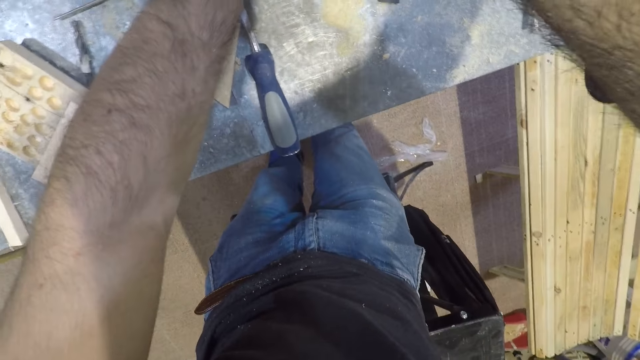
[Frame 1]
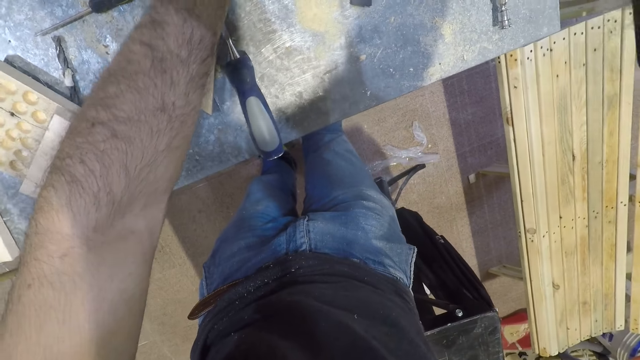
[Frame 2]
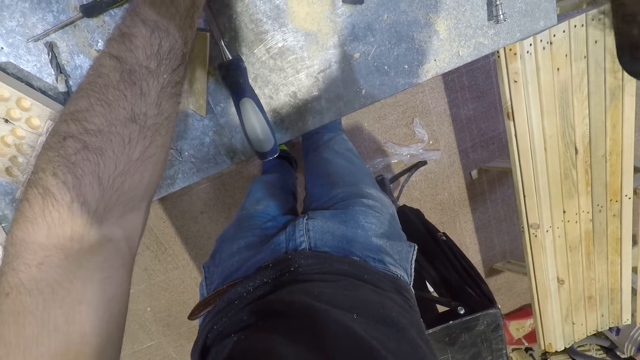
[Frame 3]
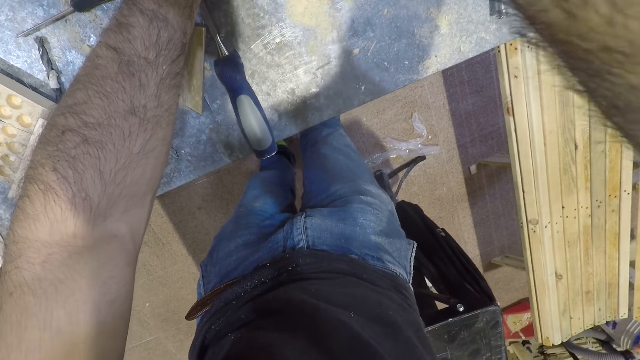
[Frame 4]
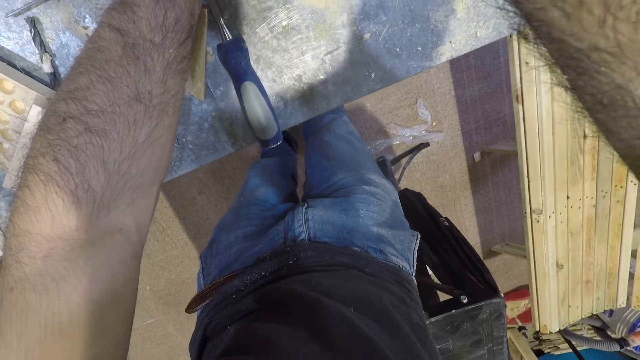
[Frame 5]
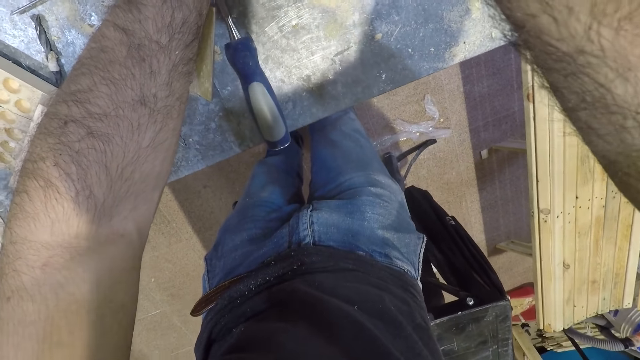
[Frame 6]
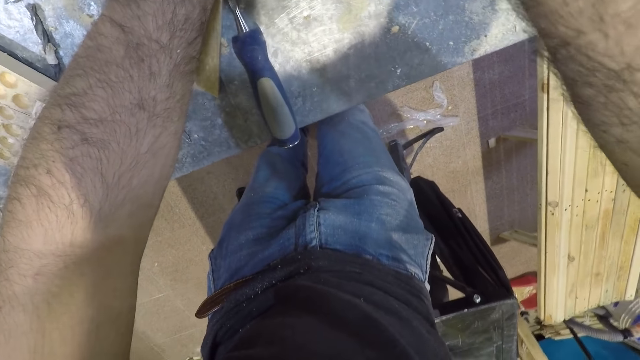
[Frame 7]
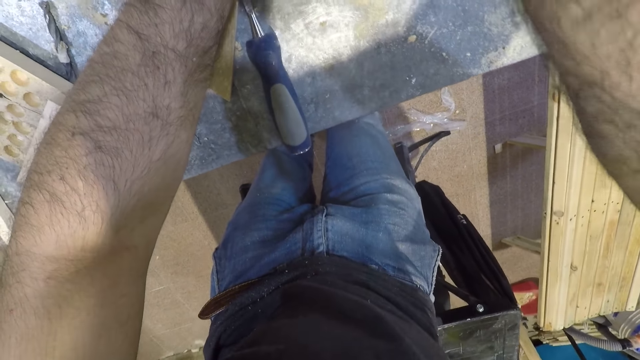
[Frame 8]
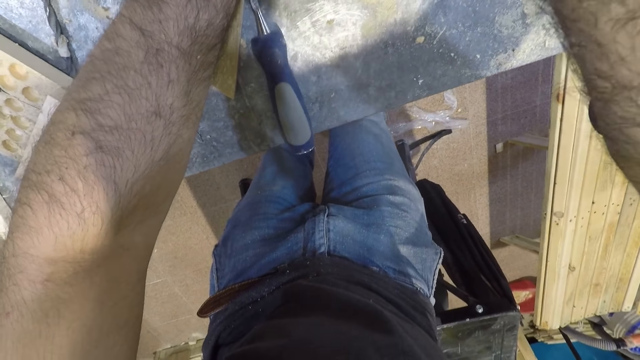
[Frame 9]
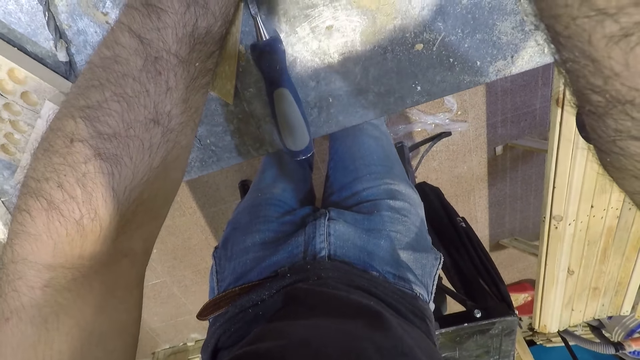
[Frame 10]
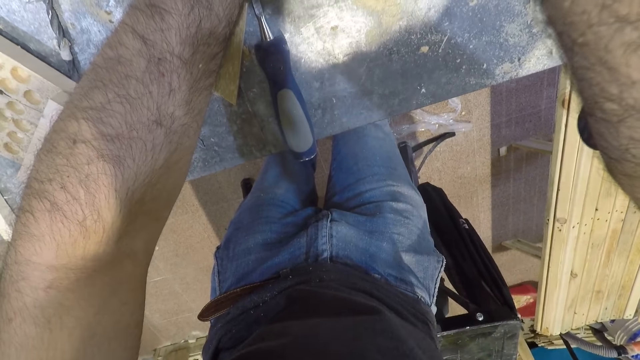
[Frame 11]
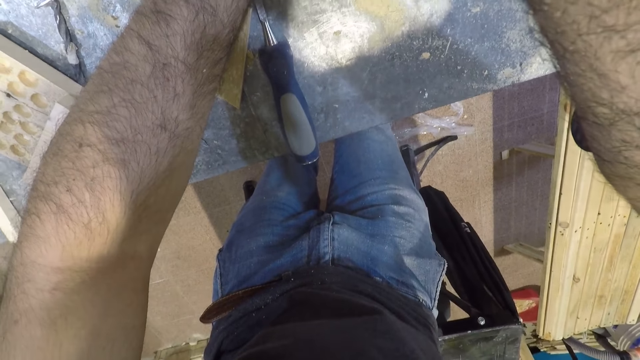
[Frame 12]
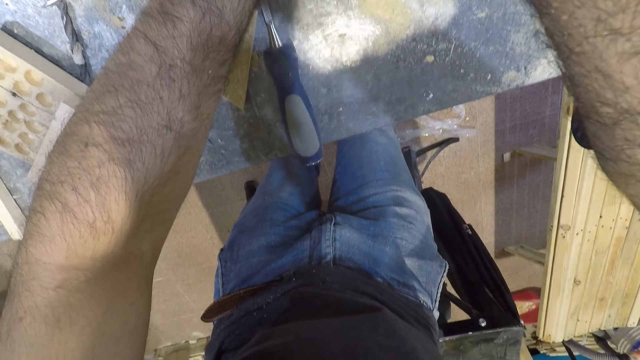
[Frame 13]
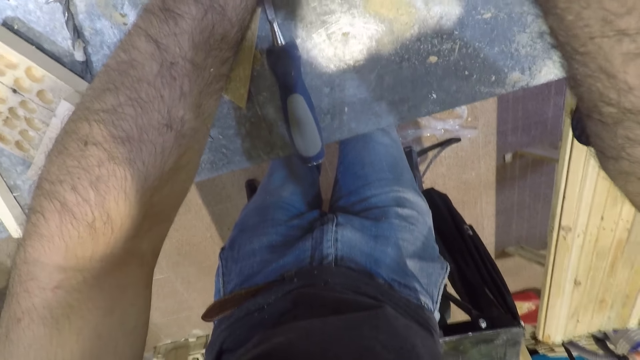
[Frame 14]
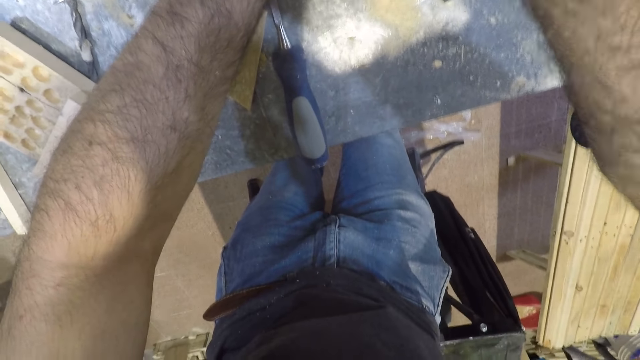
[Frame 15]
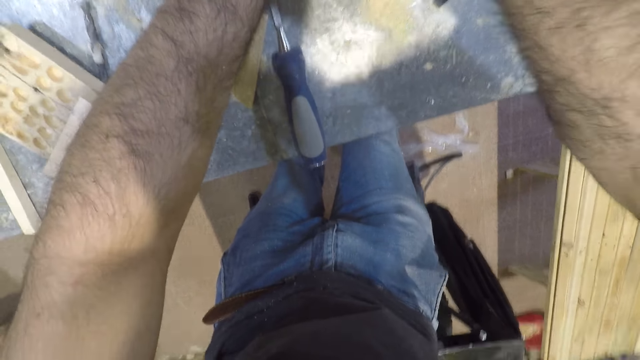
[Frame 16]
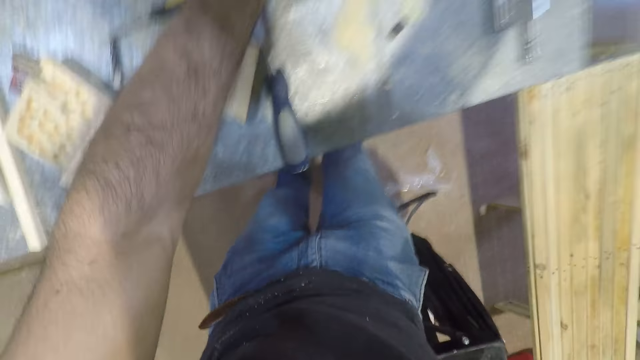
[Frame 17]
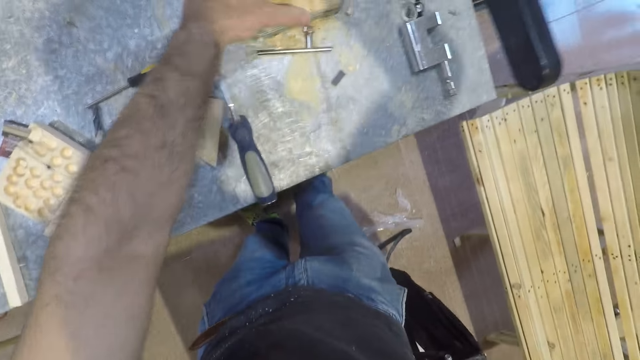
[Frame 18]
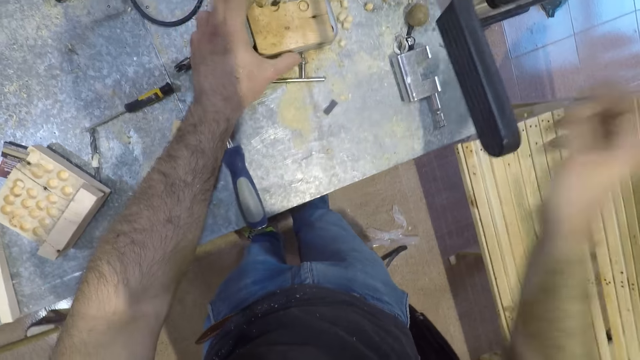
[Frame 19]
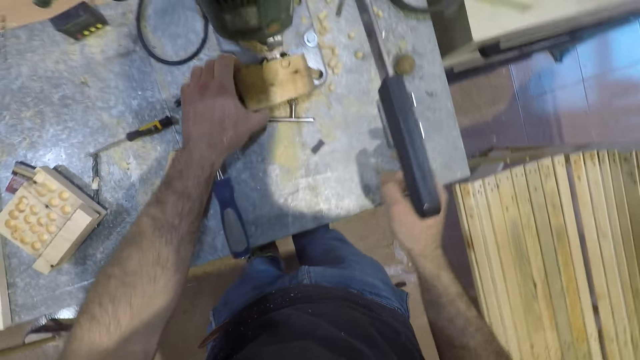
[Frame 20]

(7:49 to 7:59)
The camera wearer presses down the operating handle of the machine with his forearm. He removes his forearm from the operating handle.

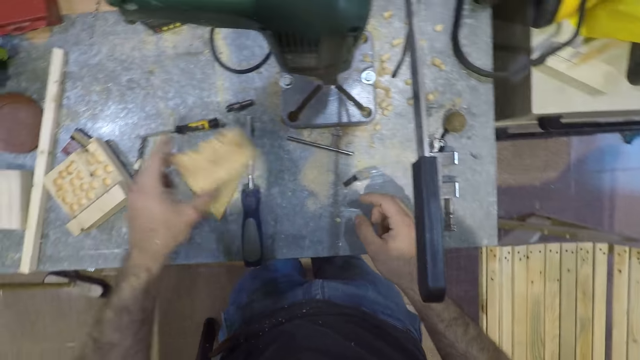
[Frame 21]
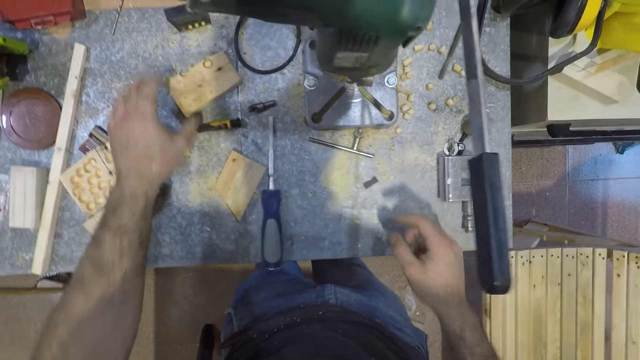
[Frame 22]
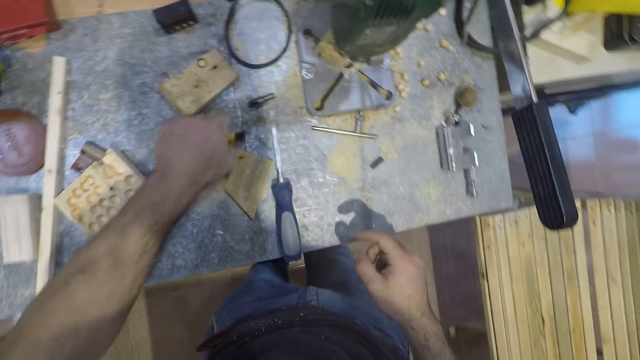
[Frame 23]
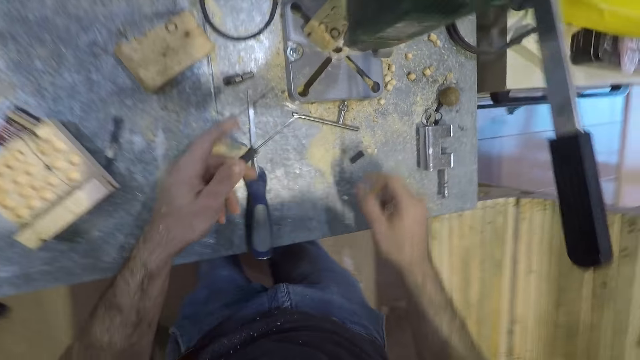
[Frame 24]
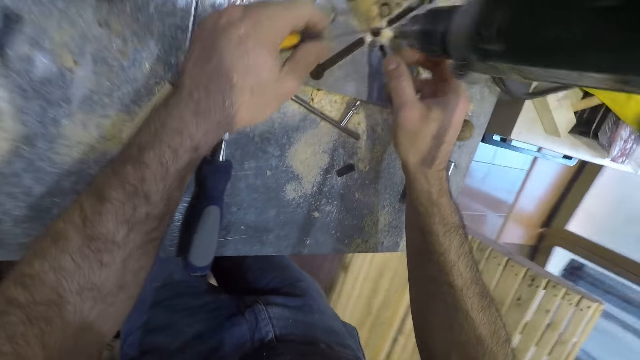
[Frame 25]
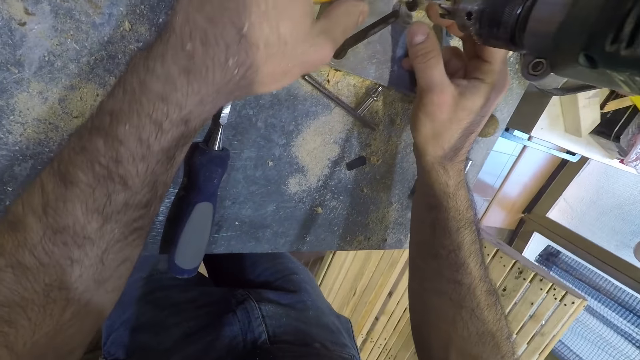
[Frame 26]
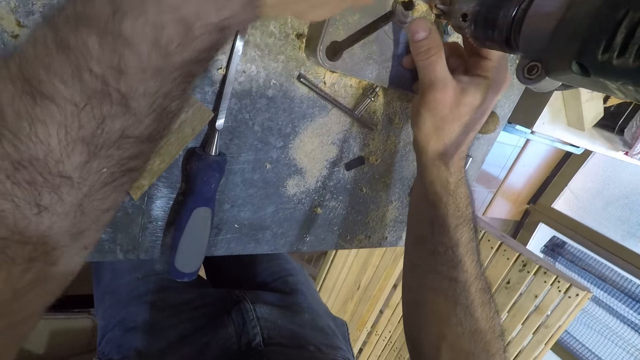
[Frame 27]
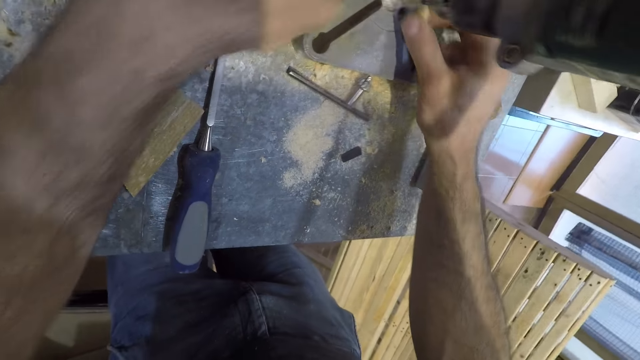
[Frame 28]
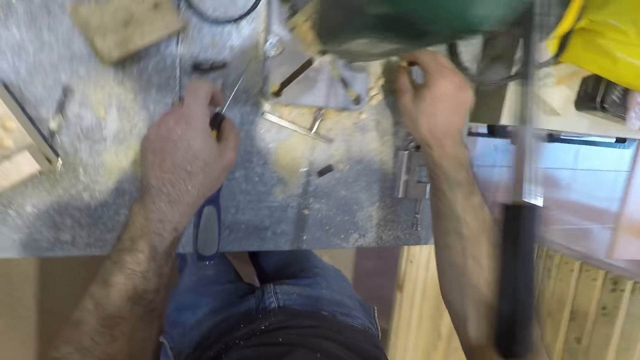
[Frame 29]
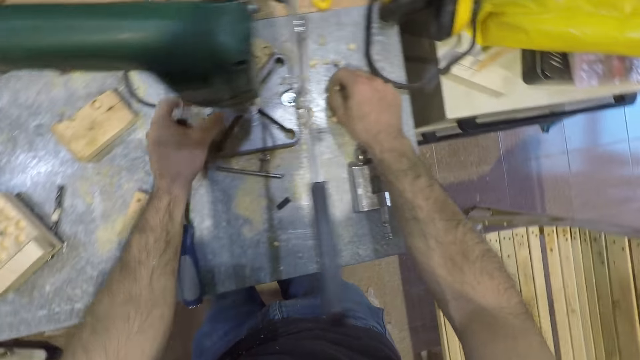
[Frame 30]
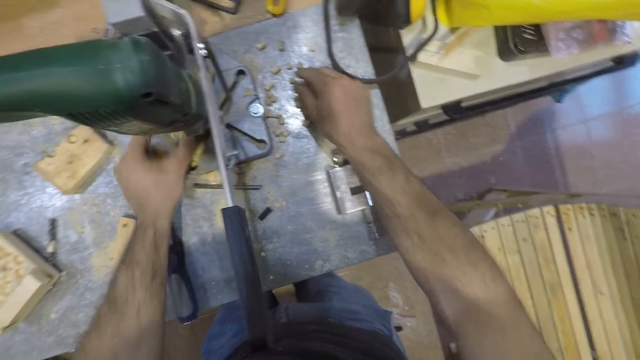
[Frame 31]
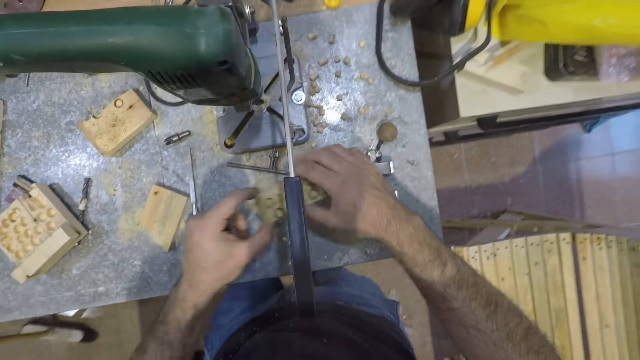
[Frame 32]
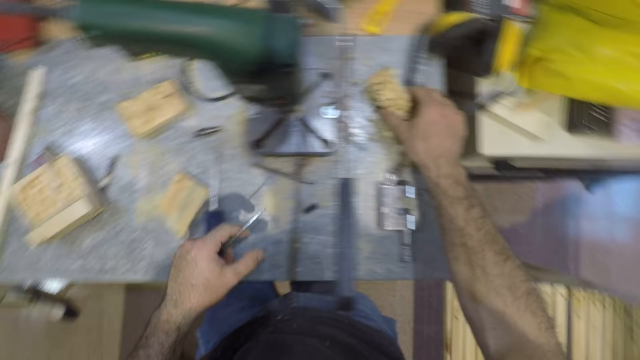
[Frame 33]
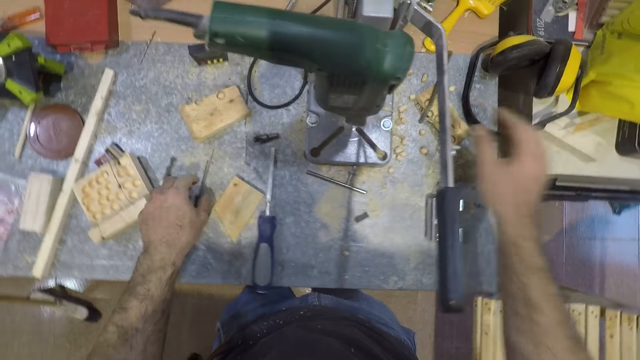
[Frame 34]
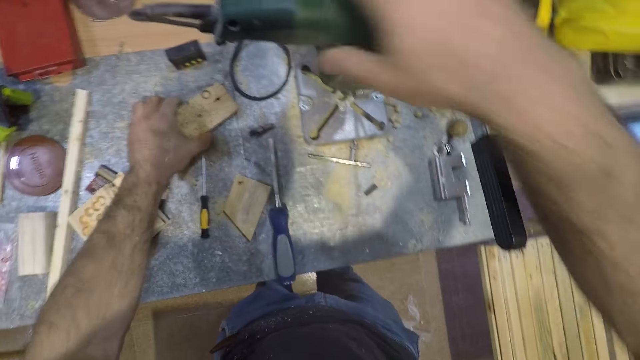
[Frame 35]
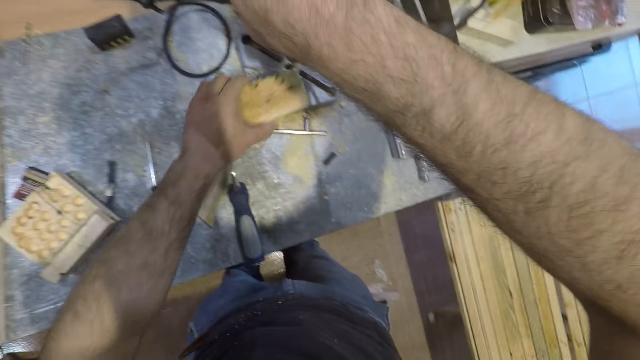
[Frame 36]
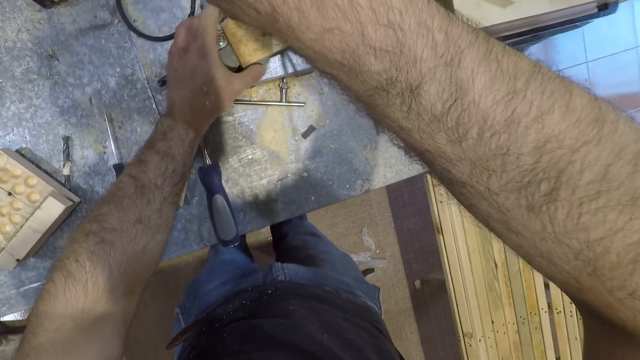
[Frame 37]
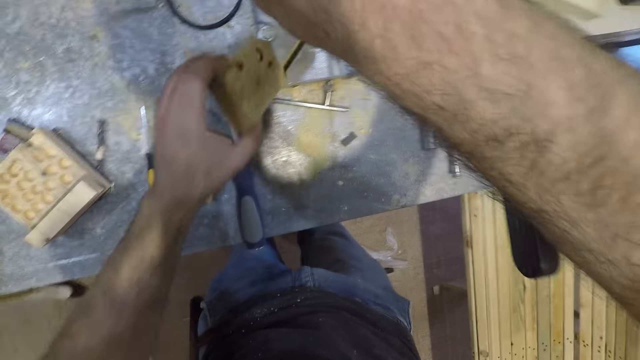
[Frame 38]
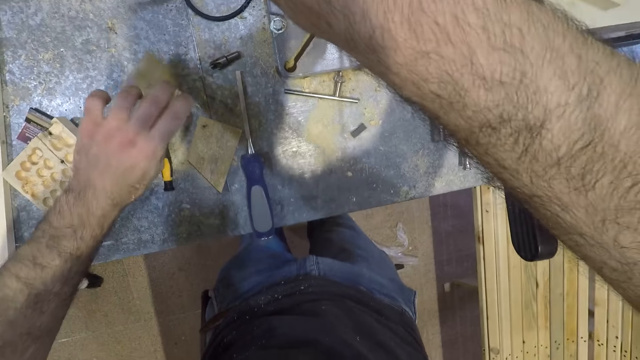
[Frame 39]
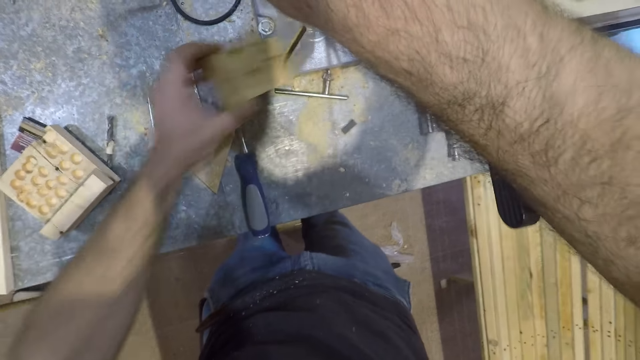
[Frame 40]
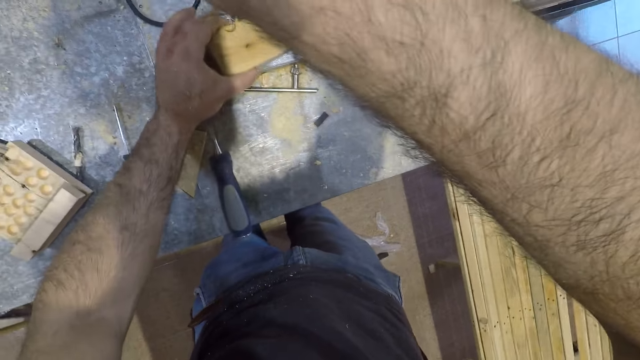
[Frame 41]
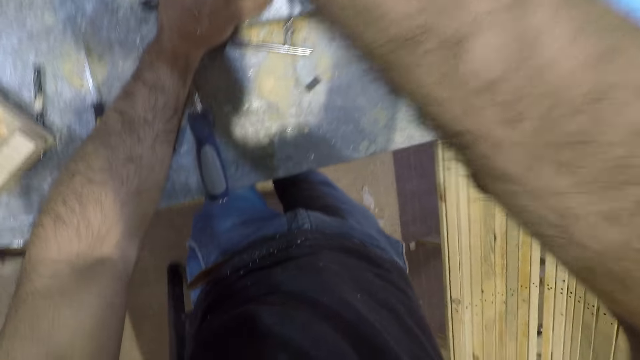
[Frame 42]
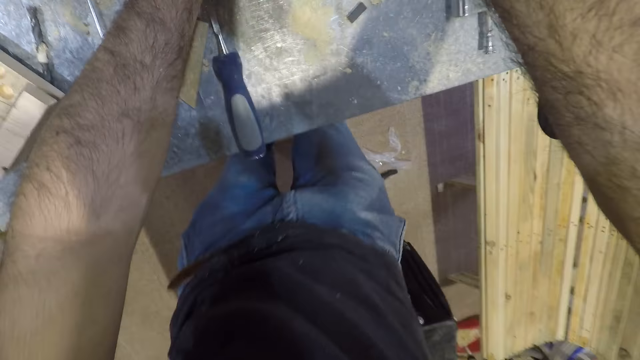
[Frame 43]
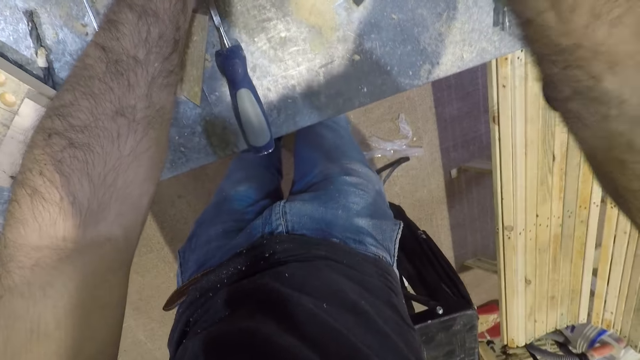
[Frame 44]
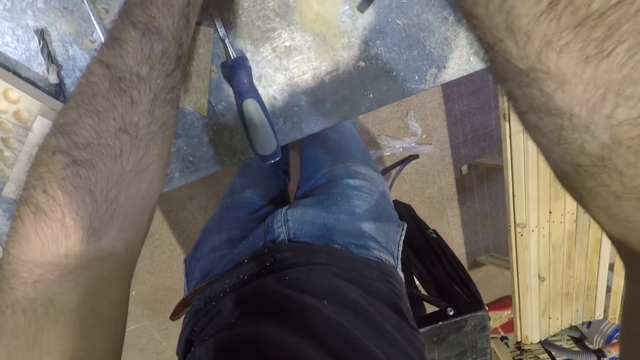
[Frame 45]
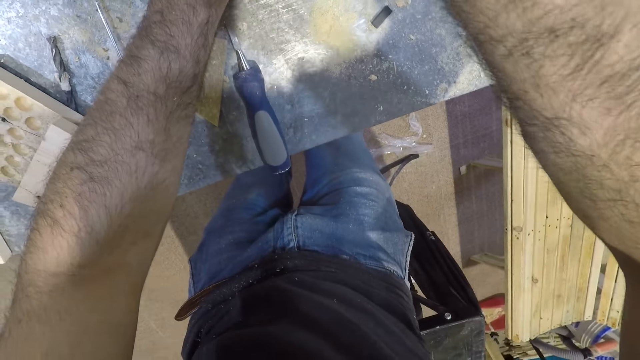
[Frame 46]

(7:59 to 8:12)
The camera wearer repositions the piece of wood on the table with his left hand. He removes the piece of wood on the bench drill and puts the wood on the bench. He picks a screwdriver from the table with his left hand. He removes a small piece of wood from the chuck of the mortising machine with the screwdriver. He picks the small piece of wood with his right hand. He drops the small piece of wood on the table. He picks a piece of wood on the table with his left hand. He passes the piece of wood from his left hand to his right hand. He drops the piece of wood on the table with his right hand. He drops the screwdriver on the table with his left hand. He picks a piece of wood from the table with his left hand. He places his right hand on the mortising machine. He places the piece of wood under the mortising machine. He drills the piece of wood with the bench drill. He hits the piece of wood on the table. He places the piece of wood under the mortising machine. He drills the wood with the bench drill. He presses down the operating handle of the machine with his forearm.
